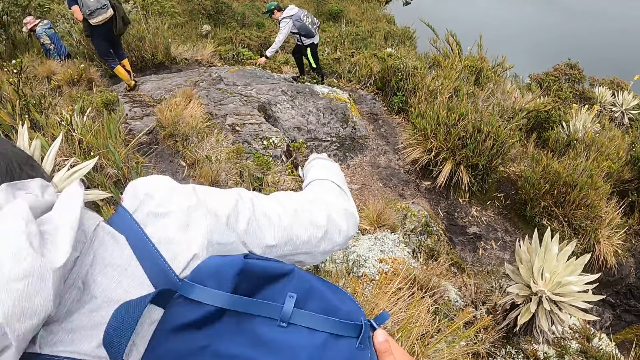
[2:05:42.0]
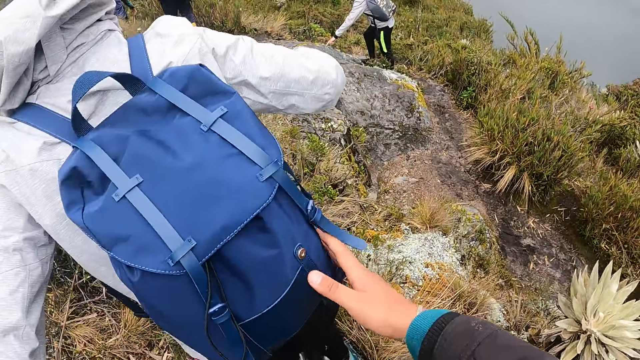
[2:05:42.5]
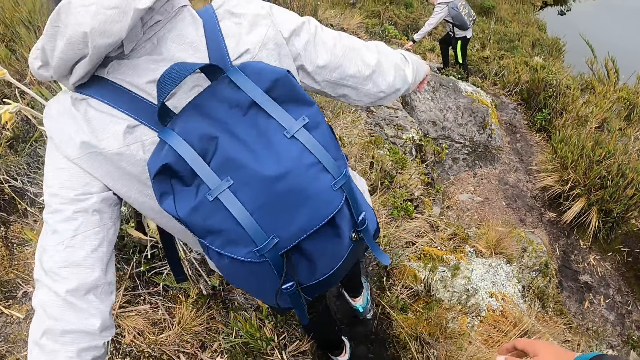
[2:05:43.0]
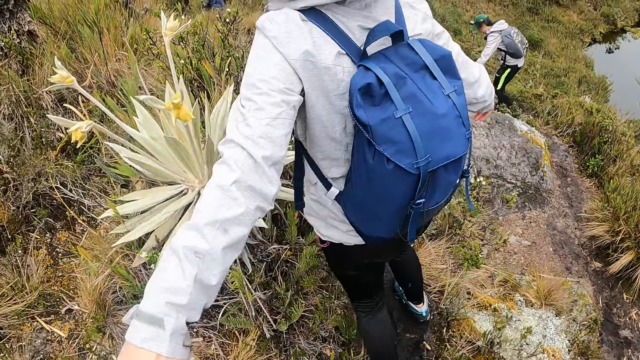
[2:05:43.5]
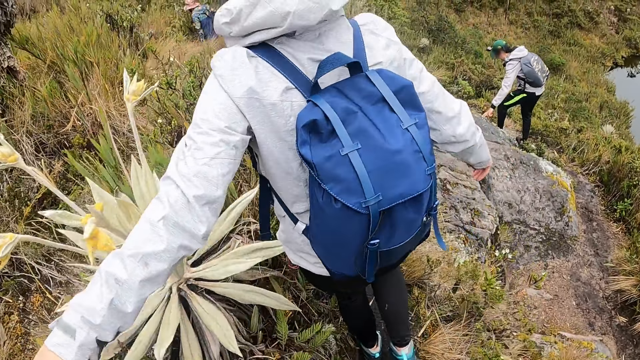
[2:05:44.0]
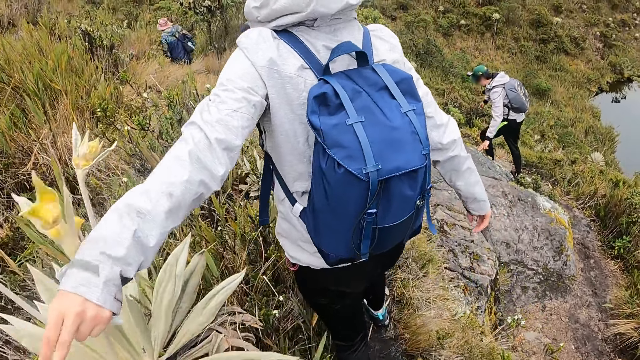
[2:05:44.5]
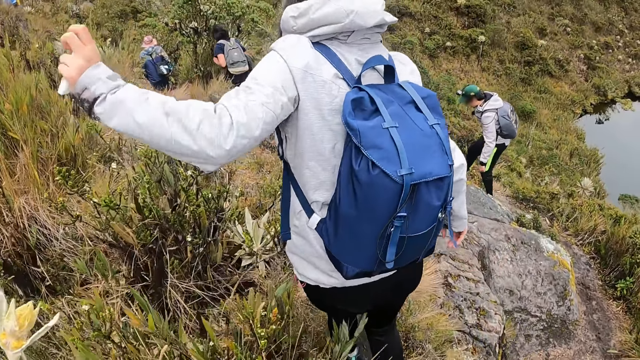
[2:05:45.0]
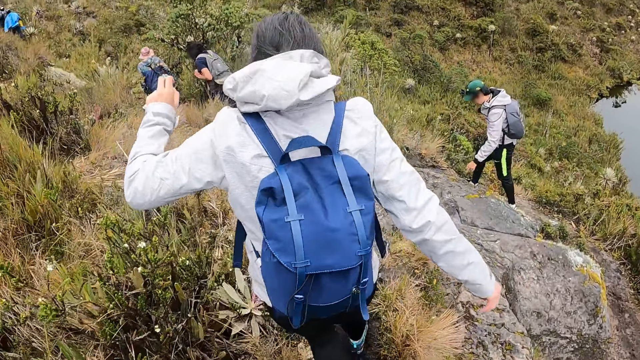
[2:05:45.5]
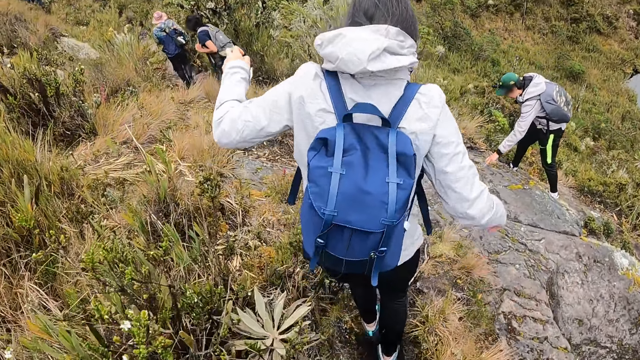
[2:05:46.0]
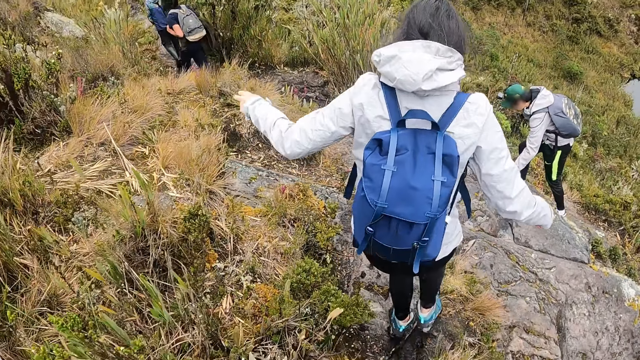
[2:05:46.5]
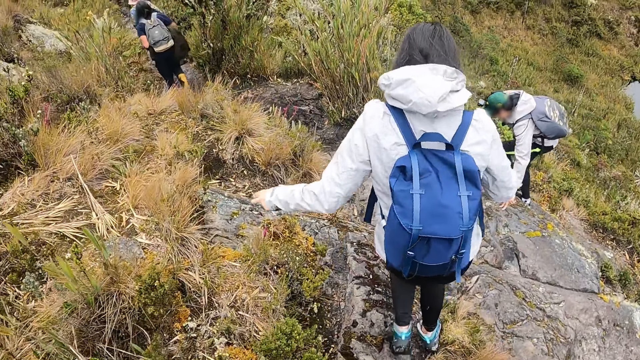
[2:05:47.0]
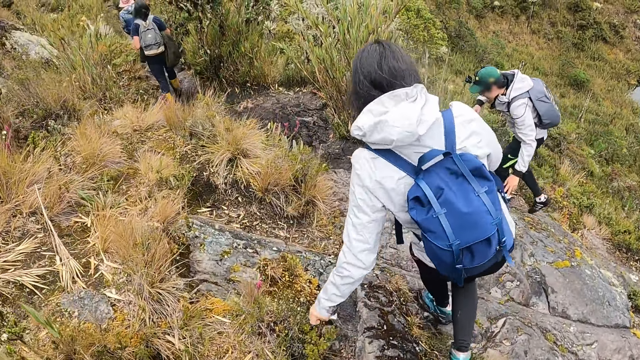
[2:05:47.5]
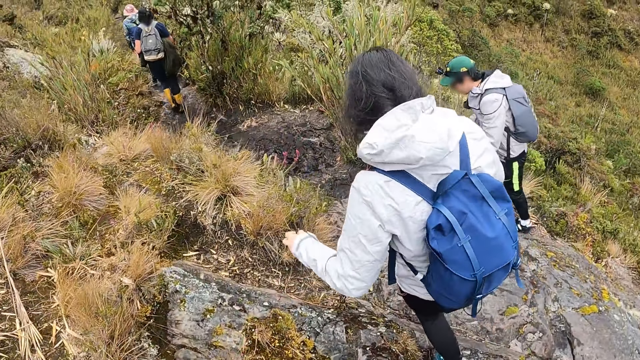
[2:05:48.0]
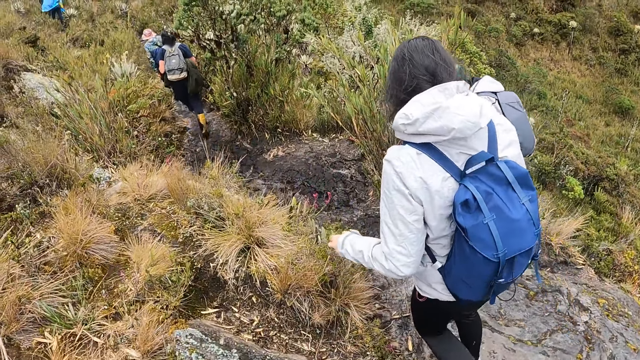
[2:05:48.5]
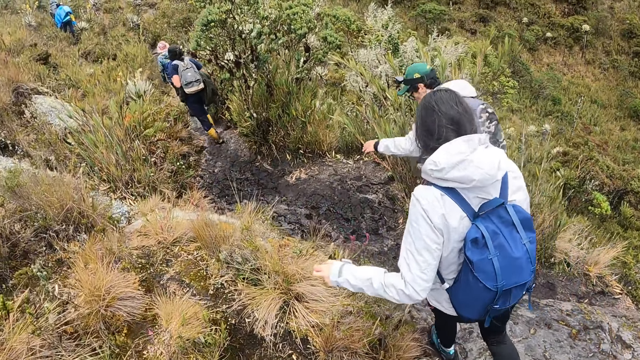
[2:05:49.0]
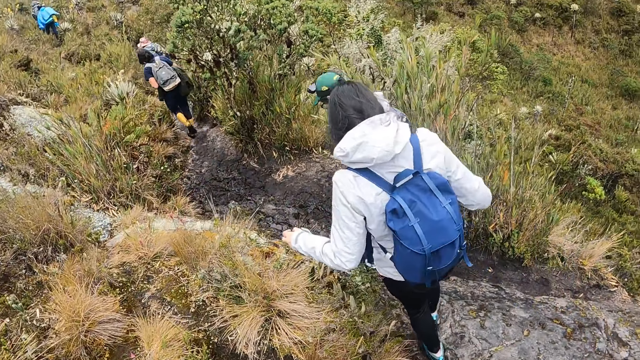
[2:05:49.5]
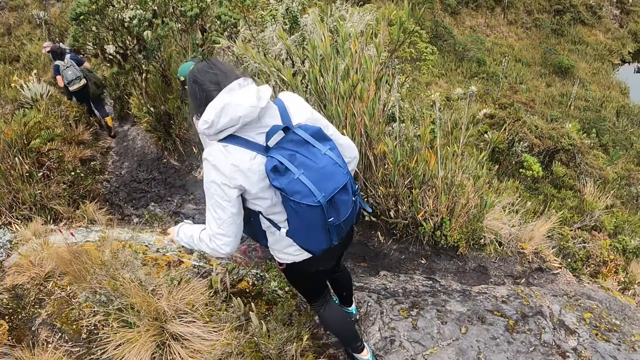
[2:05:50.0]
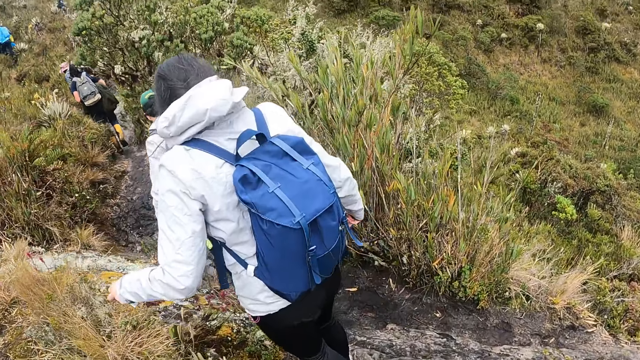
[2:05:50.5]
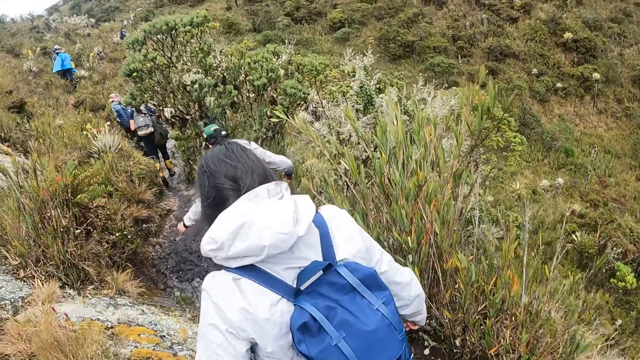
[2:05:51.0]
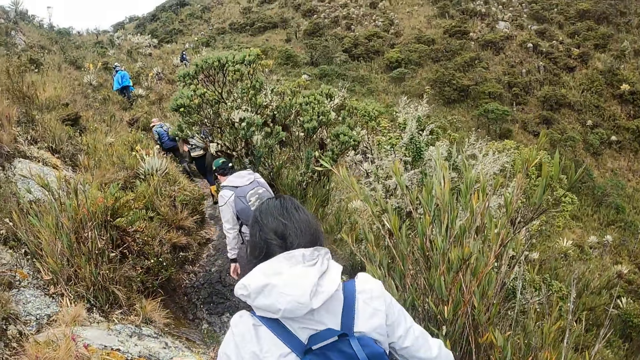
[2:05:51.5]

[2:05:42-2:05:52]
The camera wearer walks down the hill. The woman walks down the hill. The camera wearer withdraws the right hand from the woman's bag. They withdraw the left hand from the woman's left hand. They walk along the garden.

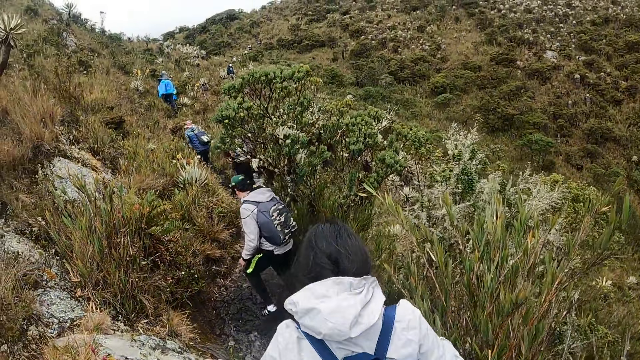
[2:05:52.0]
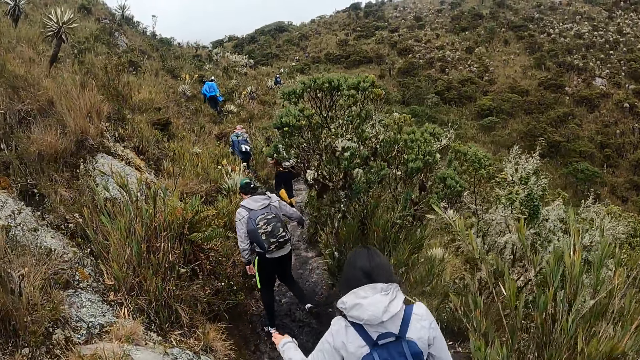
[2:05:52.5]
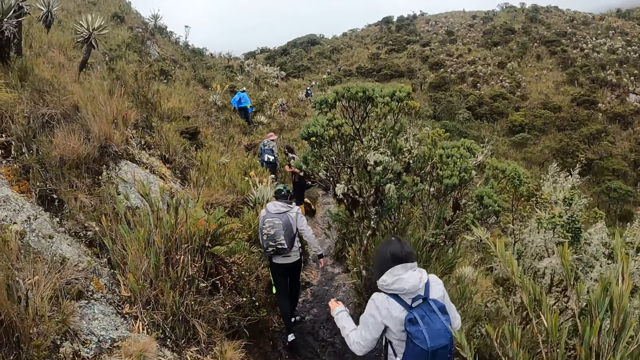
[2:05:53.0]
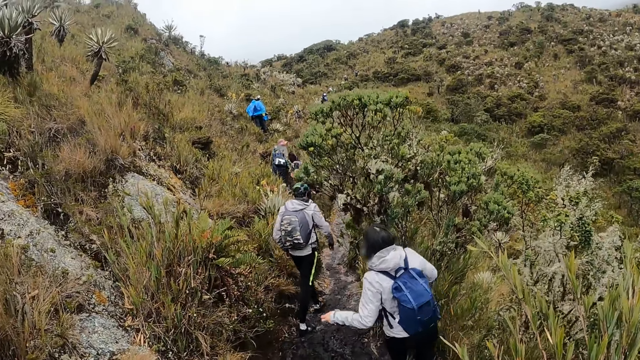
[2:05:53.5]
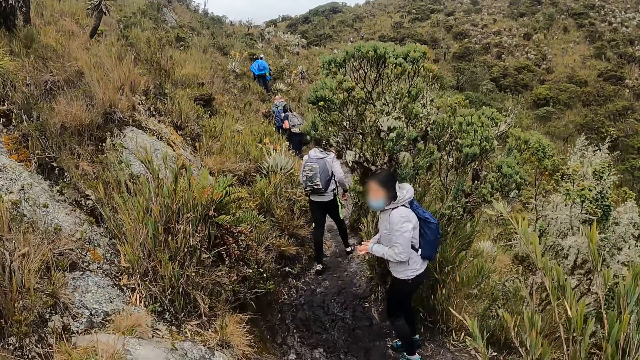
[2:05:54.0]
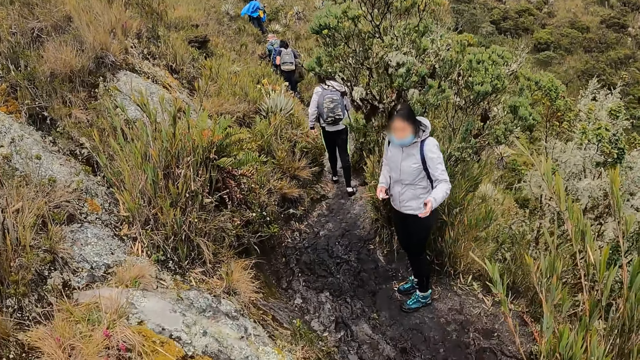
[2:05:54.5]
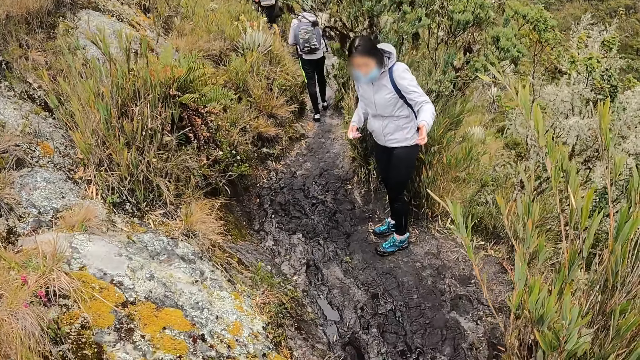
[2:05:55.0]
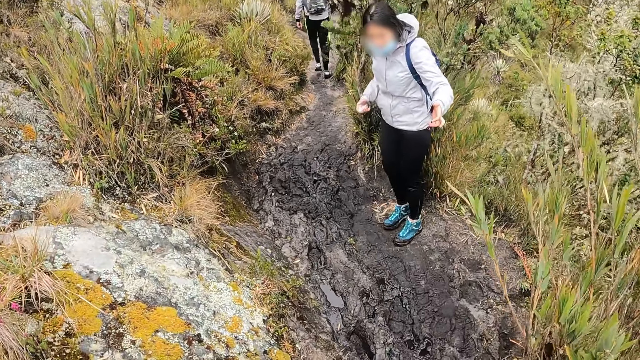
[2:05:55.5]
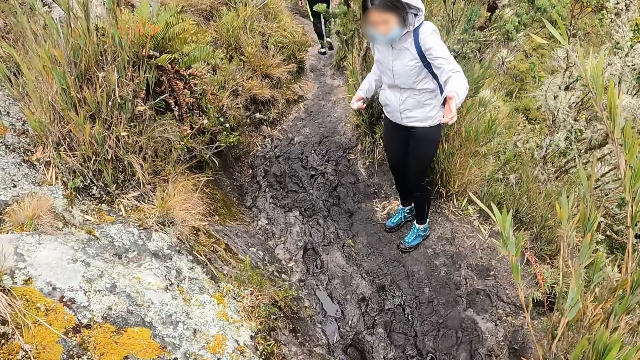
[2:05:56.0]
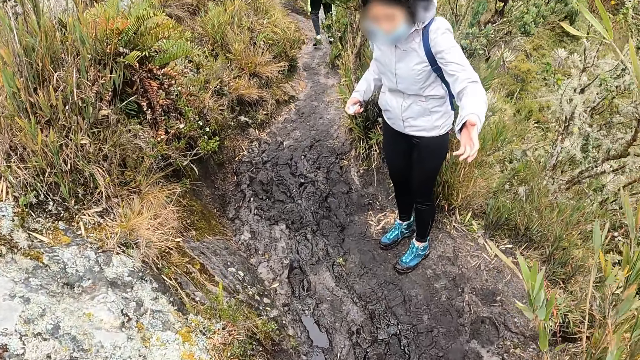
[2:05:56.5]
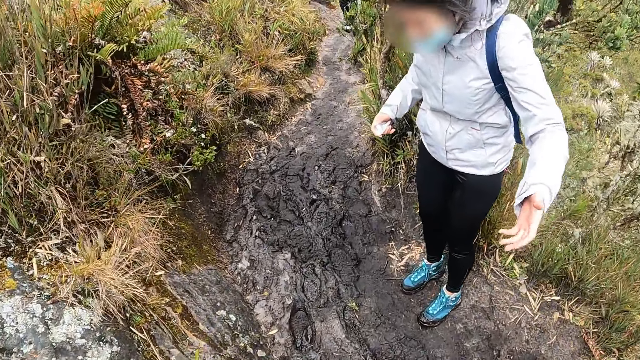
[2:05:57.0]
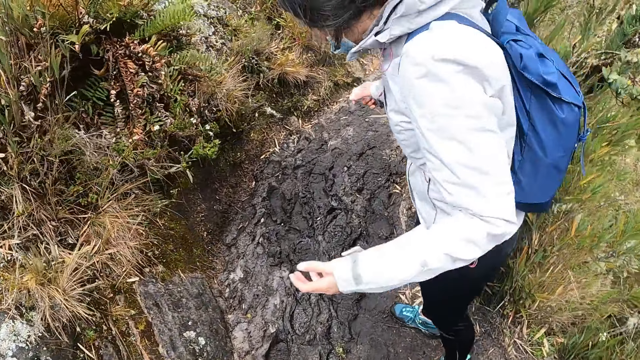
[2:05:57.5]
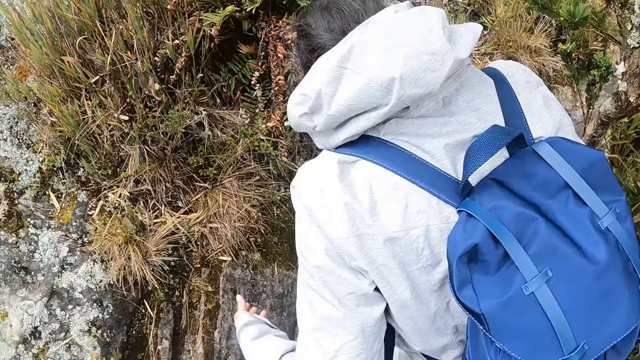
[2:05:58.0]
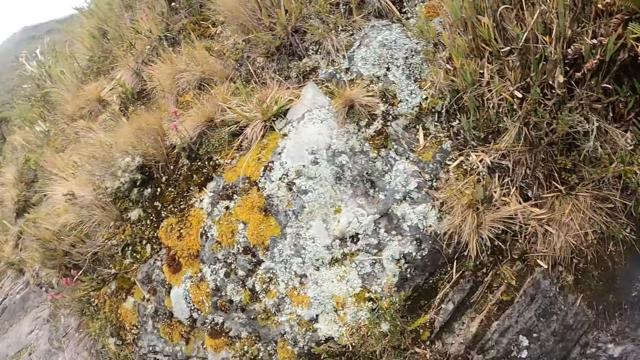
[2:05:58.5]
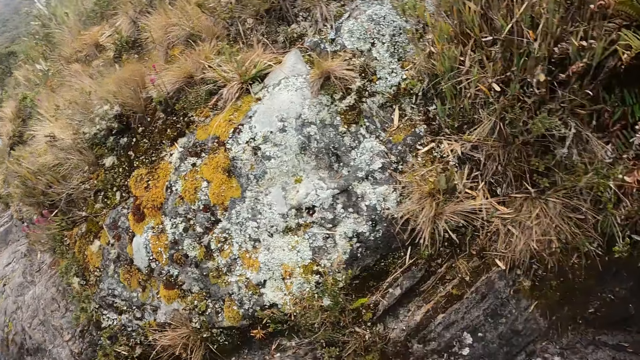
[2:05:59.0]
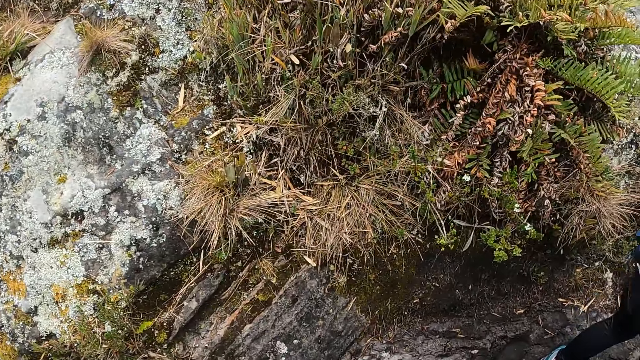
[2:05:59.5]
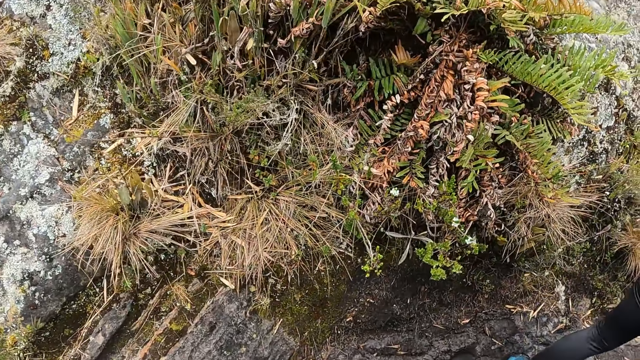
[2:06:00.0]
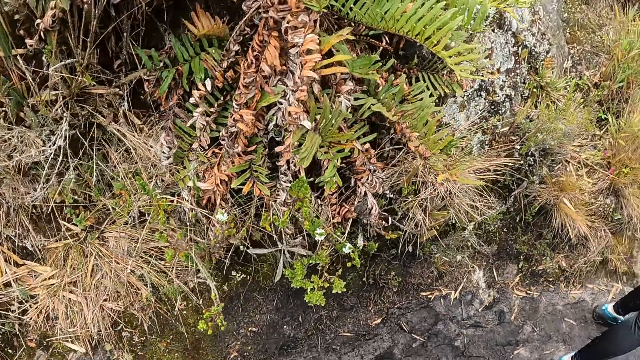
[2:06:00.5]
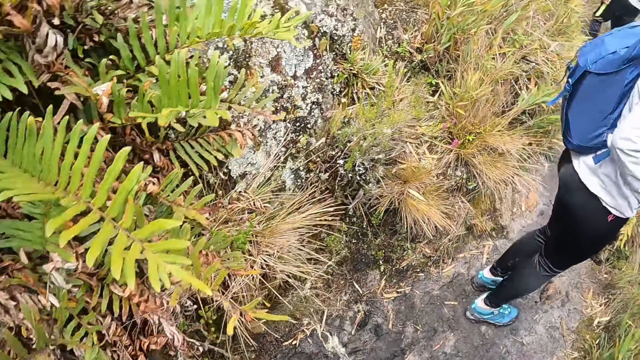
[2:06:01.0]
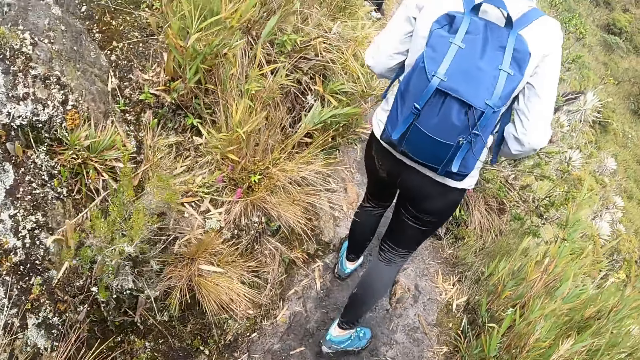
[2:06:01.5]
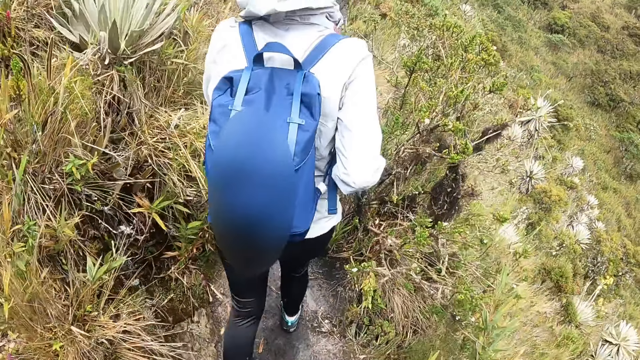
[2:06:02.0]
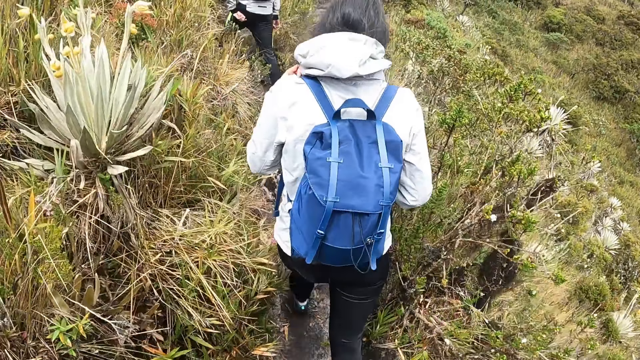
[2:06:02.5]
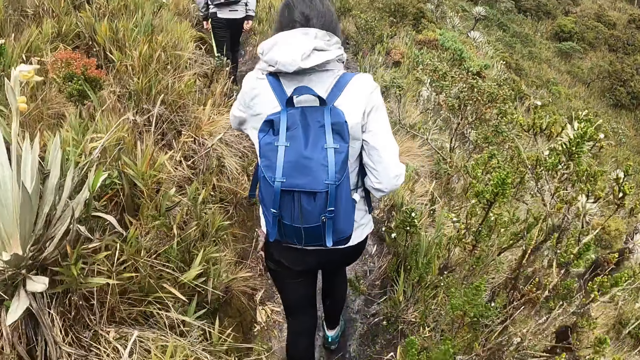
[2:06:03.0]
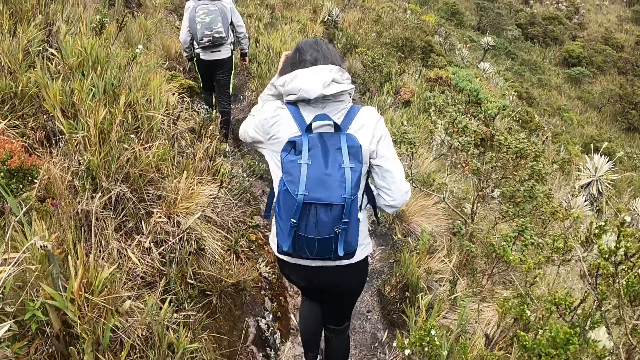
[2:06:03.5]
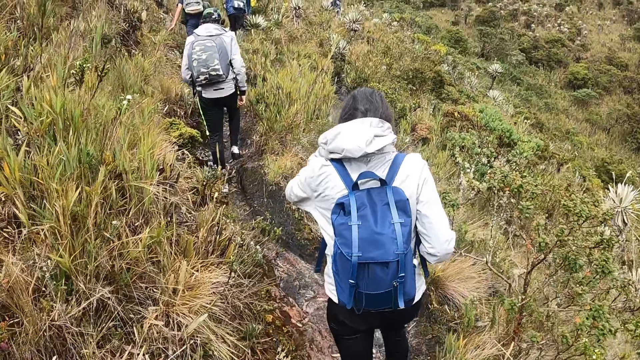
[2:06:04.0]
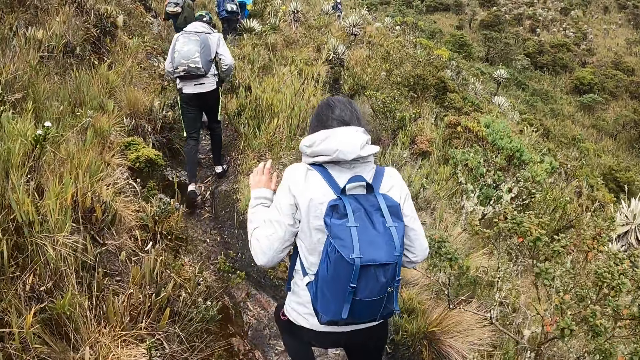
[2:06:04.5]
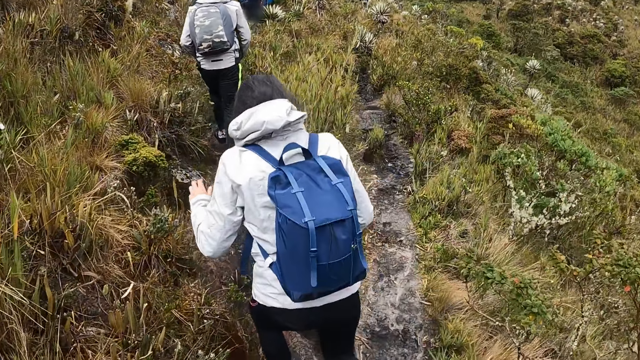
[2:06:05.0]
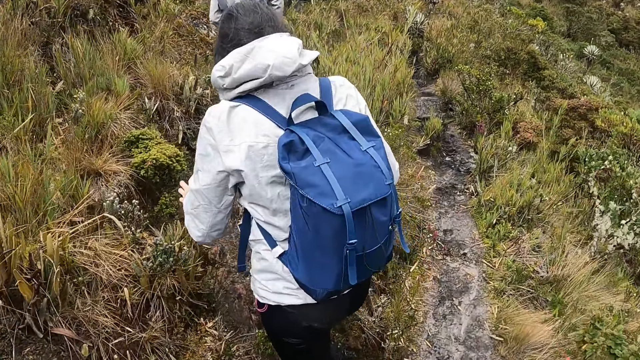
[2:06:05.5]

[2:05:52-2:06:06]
The woman interacts with the camera wearer on the hill. The woman walks up the hill. The camera wearer walks up the hill. The woman touches her hair with her left hand.
